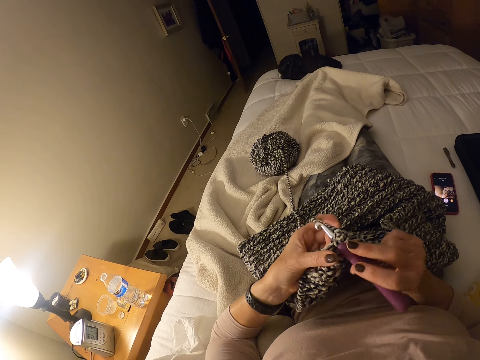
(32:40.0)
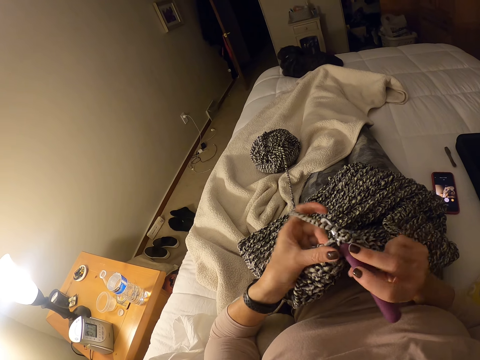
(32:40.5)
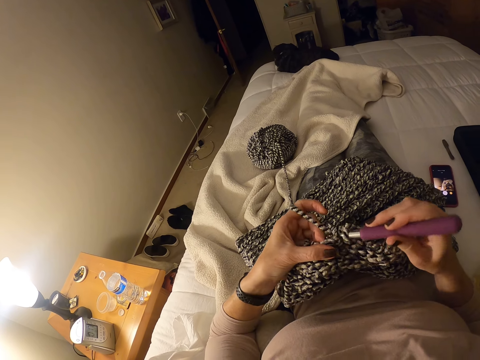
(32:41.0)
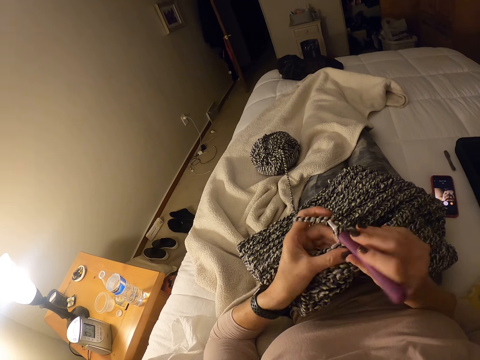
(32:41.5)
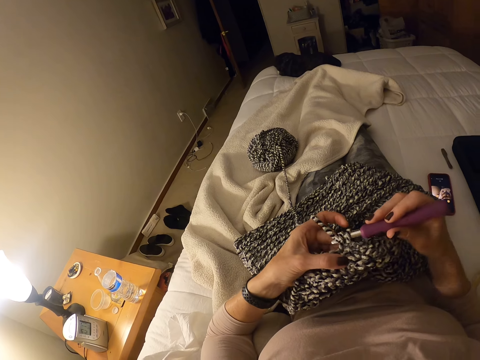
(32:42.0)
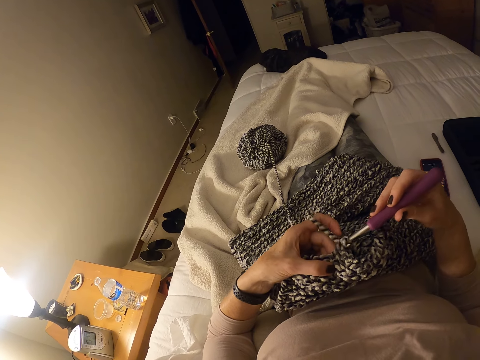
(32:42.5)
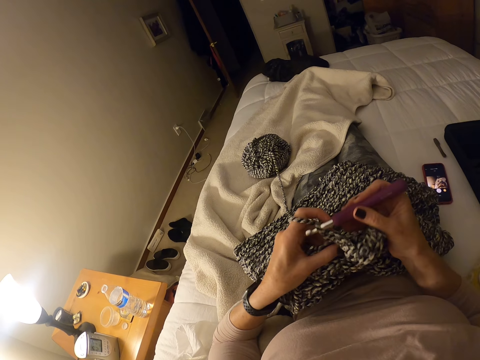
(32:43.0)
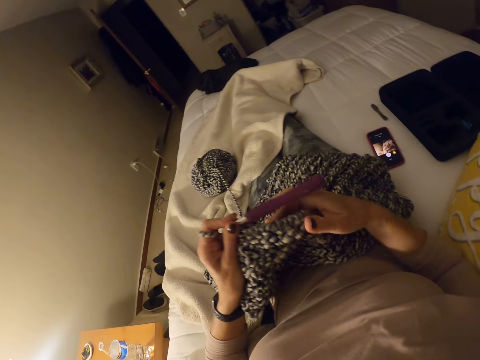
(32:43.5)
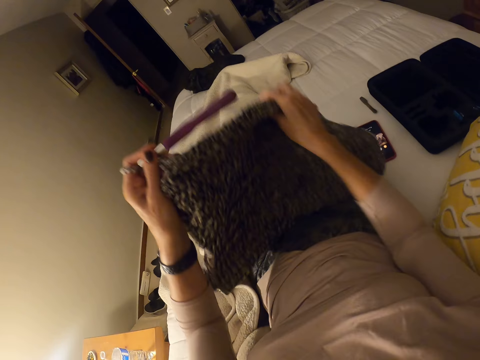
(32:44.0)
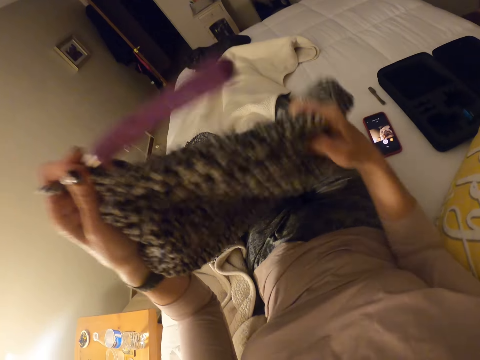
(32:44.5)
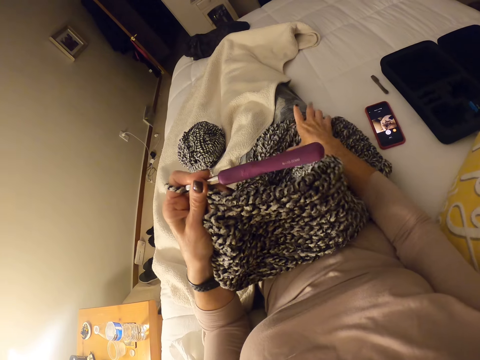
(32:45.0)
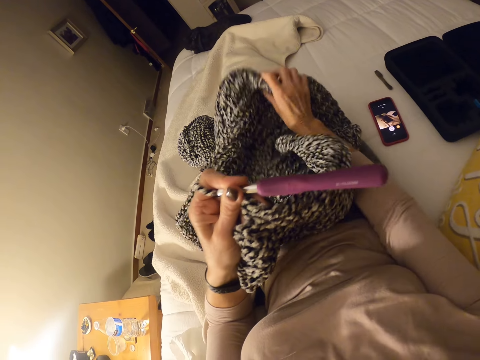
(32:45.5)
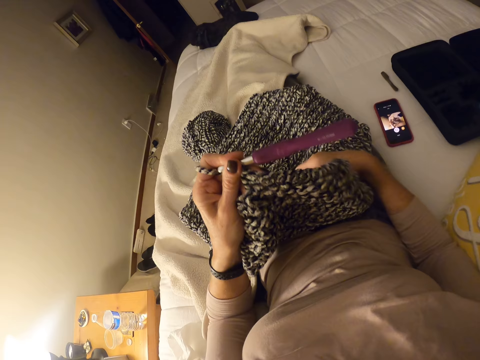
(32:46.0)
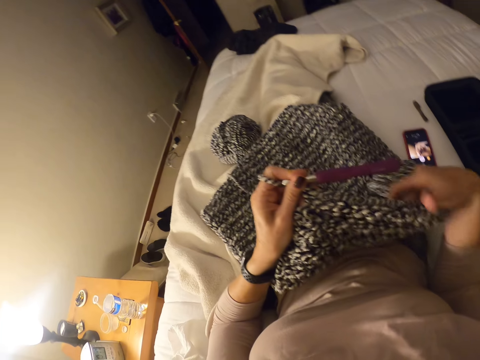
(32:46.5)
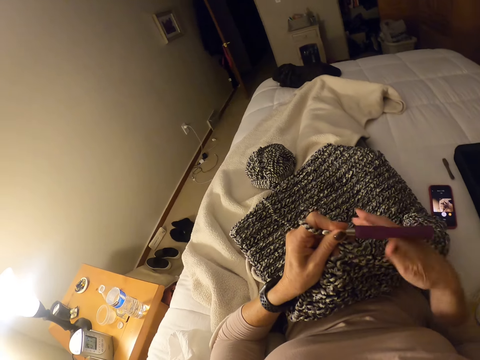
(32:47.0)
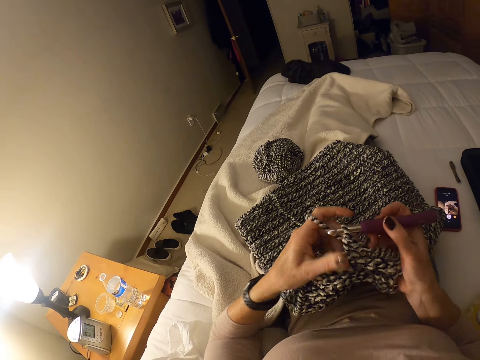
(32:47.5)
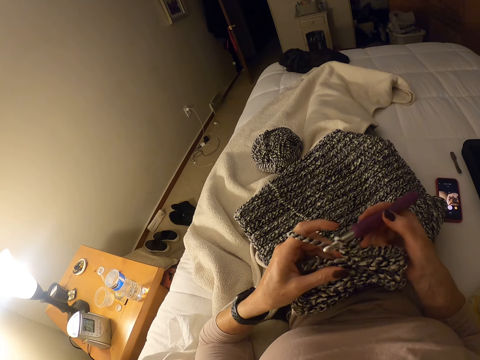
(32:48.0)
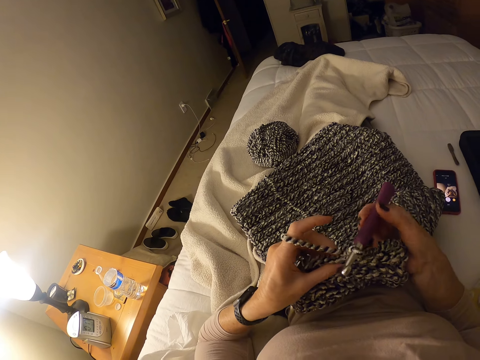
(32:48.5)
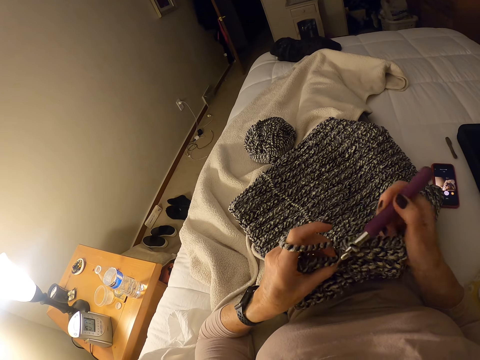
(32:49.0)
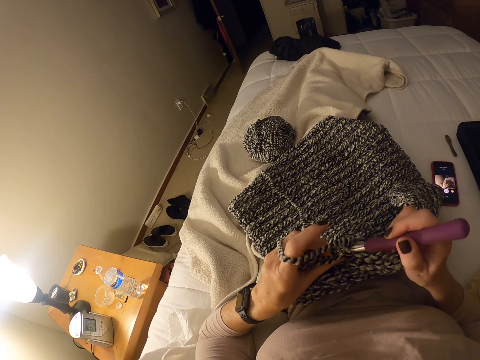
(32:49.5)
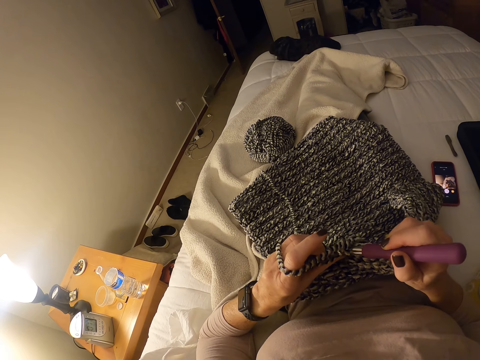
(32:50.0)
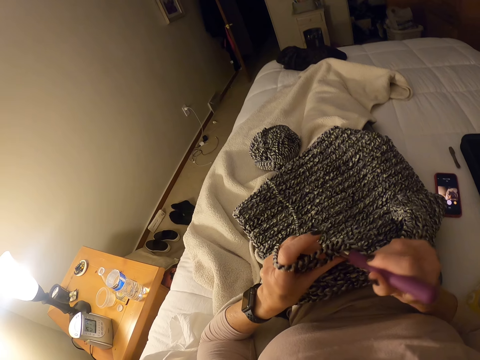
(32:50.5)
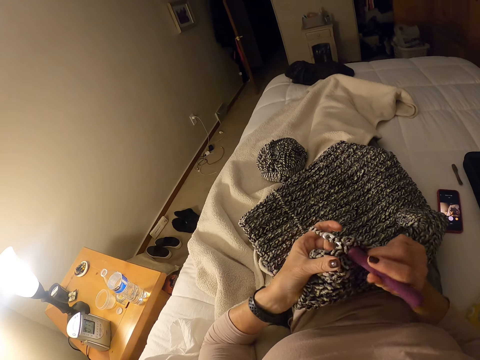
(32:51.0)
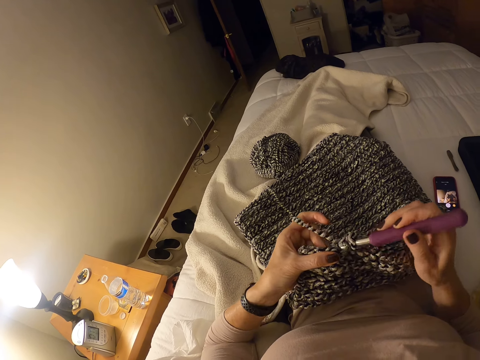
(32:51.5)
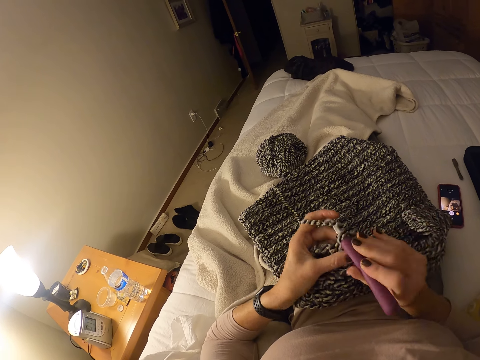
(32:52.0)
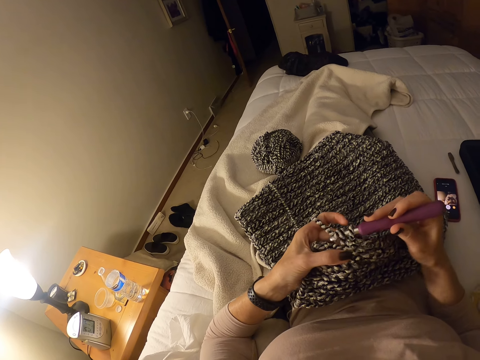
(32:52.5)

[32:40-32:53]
The camera wearer passes the crochet hook to her left hand. She adjusts the crochet cloth with her right hand. She lifts the garment. She holds the crochet hook with her right hand. She crochets the strip of yarn into the cloth with the crochet hook and her left hand.

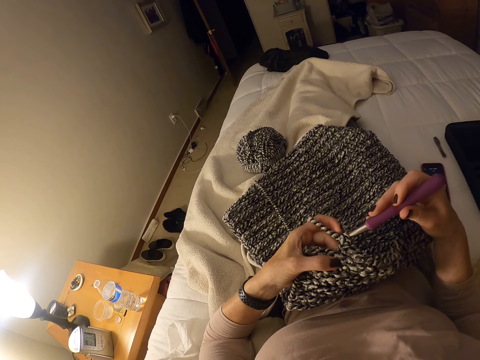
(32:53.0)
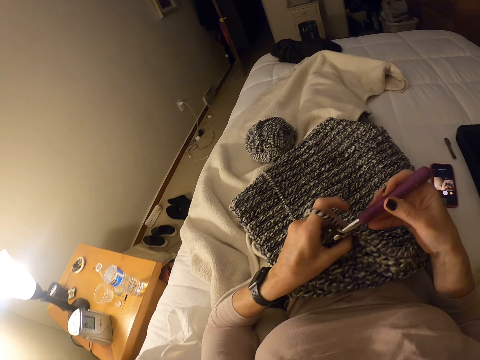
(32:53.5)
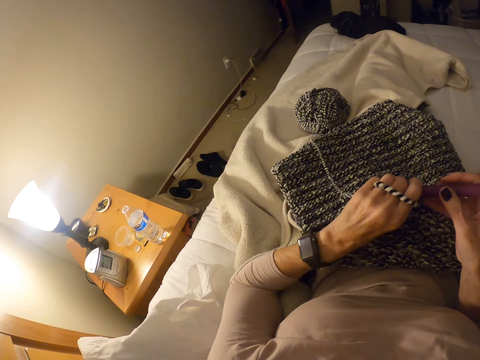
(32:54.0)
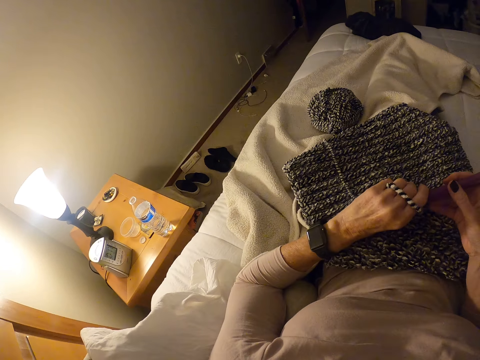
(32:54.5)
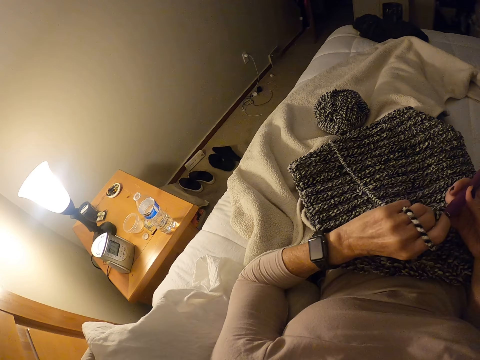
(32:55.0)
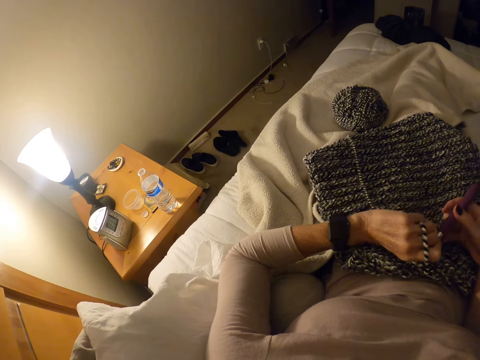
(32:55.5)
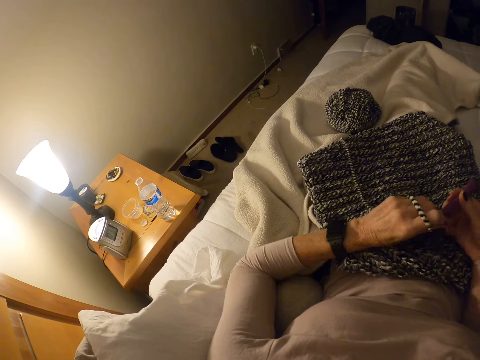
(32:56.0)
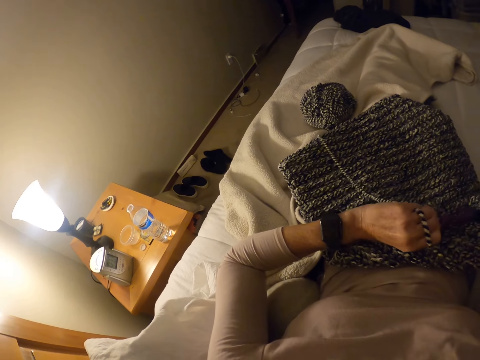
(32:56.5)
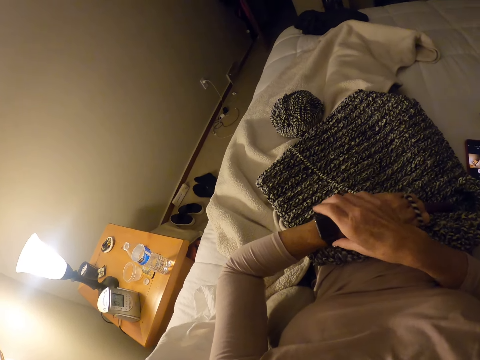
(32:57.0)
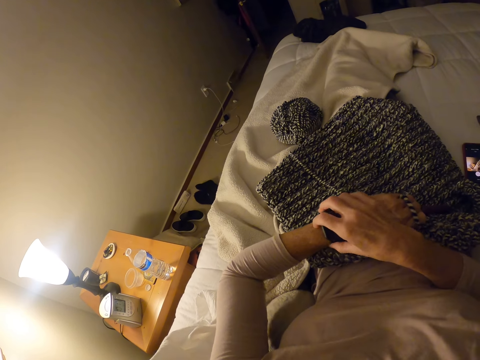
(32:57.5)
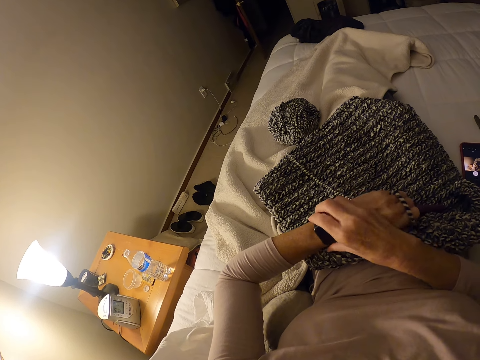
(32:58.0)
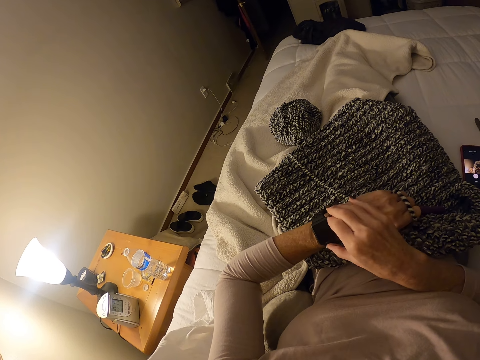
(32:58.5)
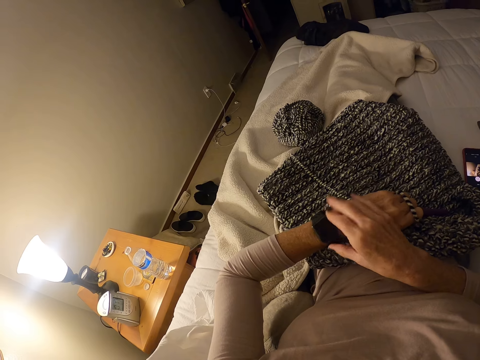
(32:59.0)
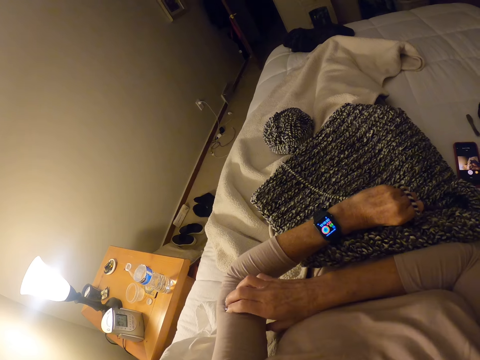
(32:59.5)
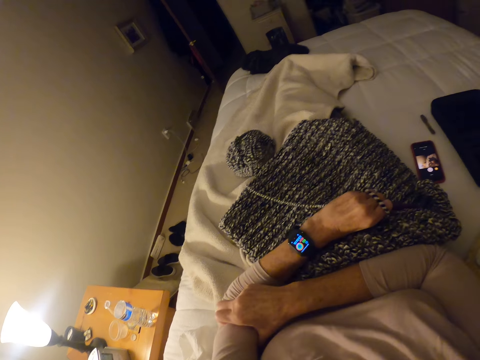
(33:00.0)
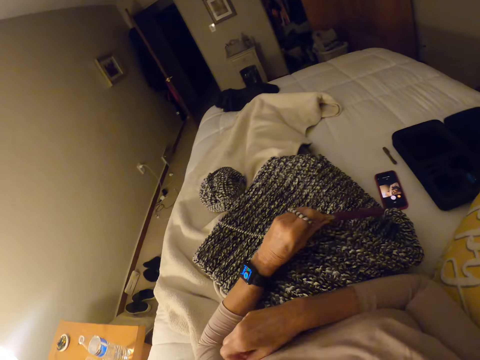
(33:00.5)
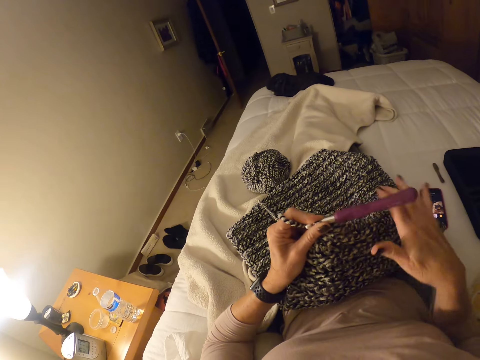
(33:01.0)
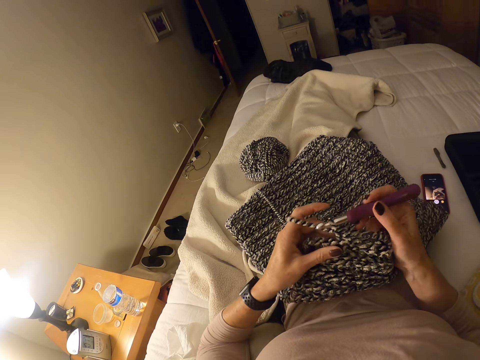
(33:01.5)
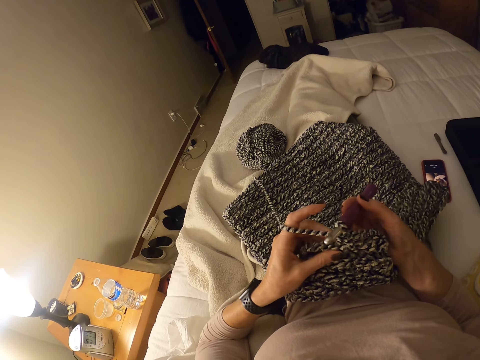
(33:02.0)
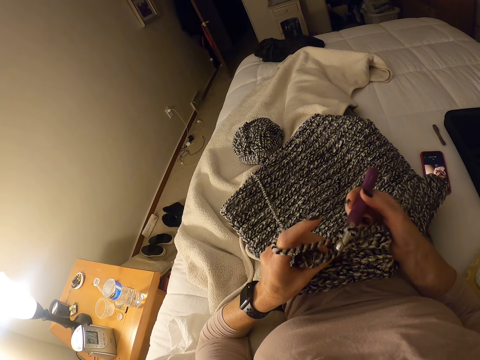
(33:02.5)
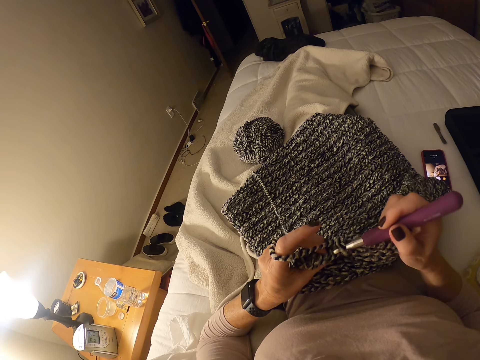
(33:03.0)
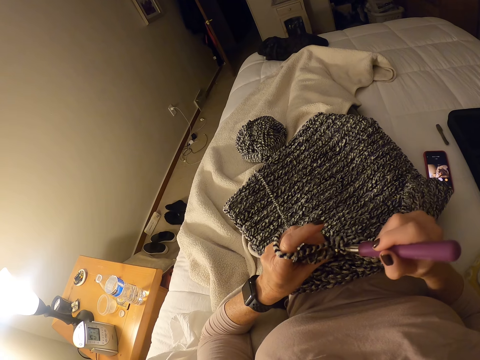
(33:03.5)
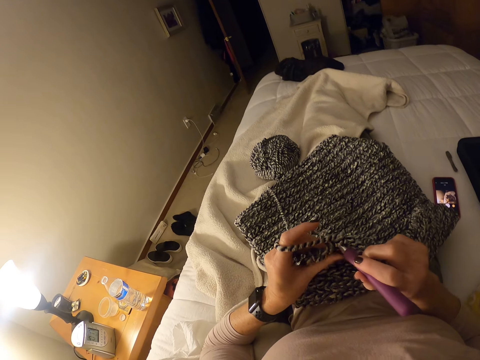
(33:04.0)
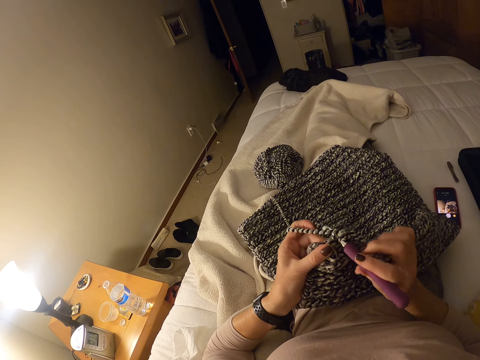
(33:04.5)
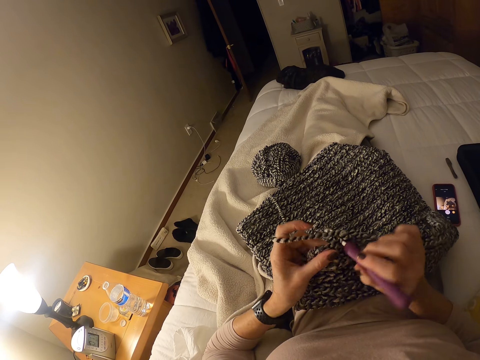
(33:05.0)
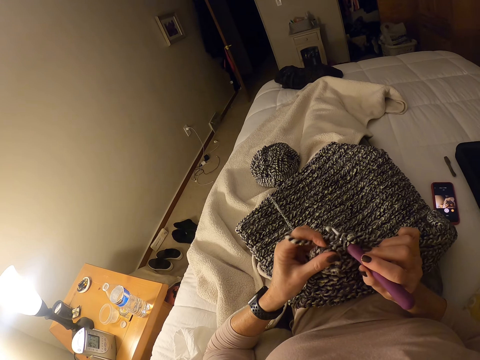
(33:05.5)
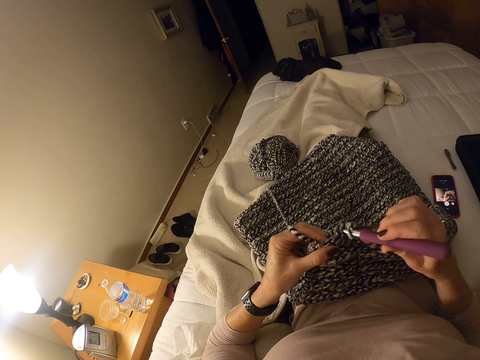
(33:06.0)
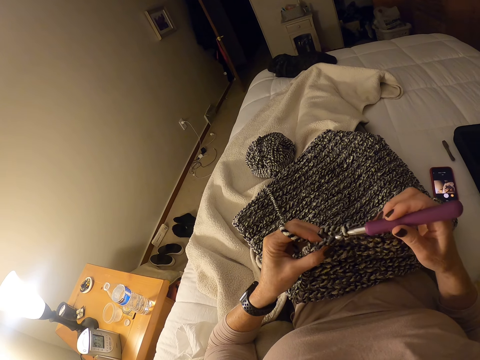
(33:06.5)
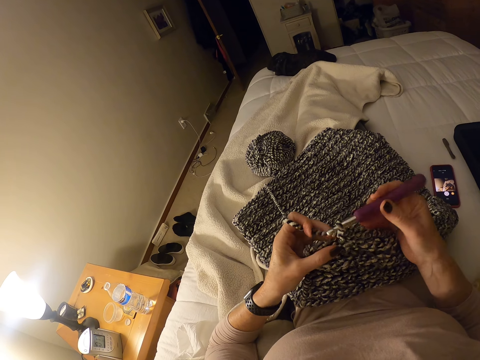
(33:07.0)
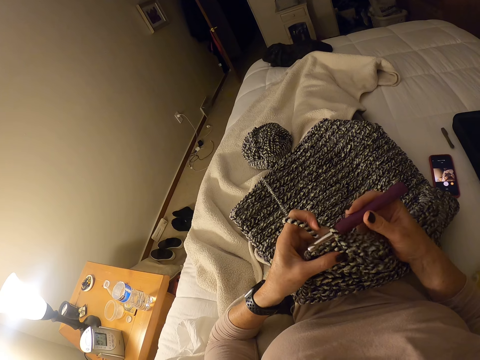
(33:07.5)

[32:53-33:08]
The camera wearer examines her wrist watch. She holds the watch on her wrist. She adjusts her wrist watch. She turns on the wrist watch with her right hand. She scratches her left arm with her right hand. She holds the crochet hook with her right hand. She crochets the strip of yarn into the cloth with the crochet hook and her left hand.
